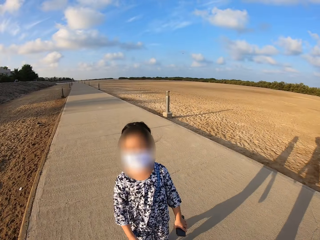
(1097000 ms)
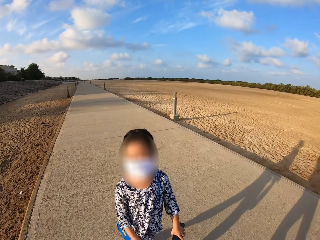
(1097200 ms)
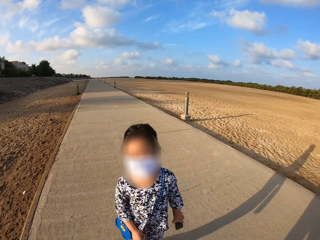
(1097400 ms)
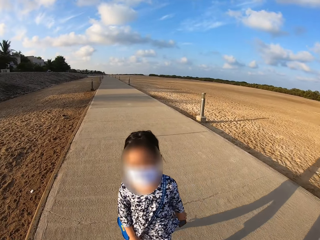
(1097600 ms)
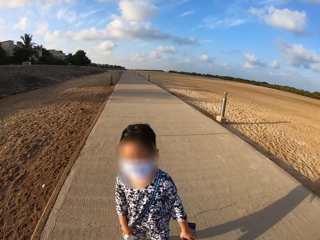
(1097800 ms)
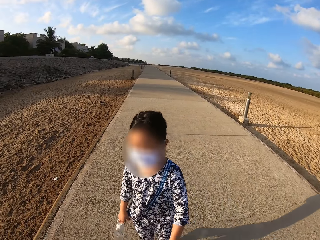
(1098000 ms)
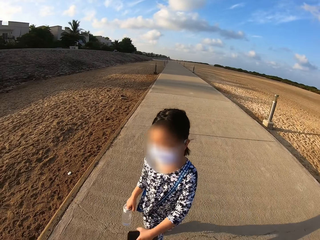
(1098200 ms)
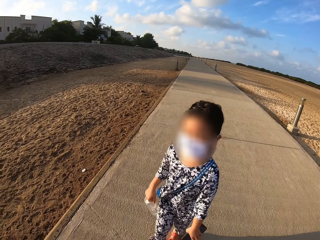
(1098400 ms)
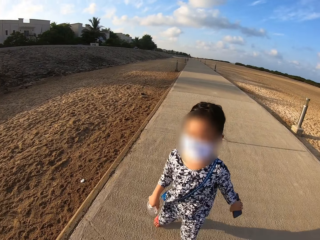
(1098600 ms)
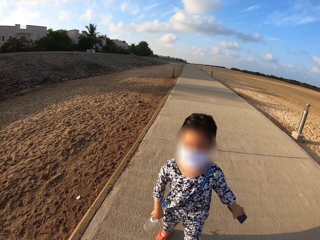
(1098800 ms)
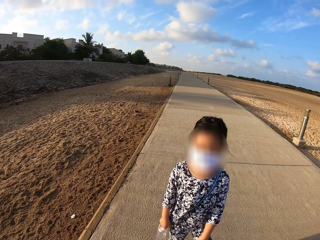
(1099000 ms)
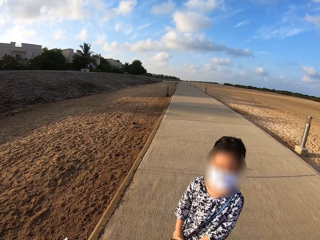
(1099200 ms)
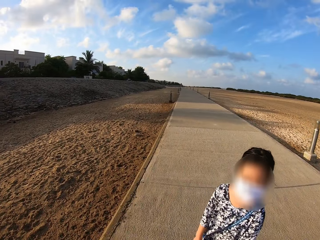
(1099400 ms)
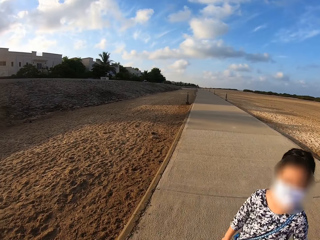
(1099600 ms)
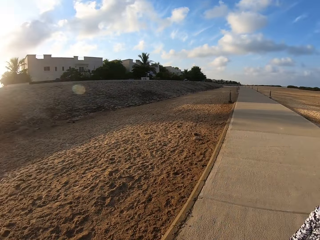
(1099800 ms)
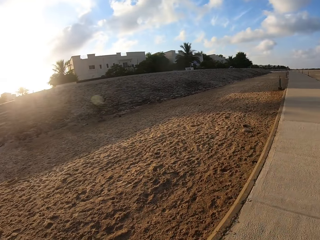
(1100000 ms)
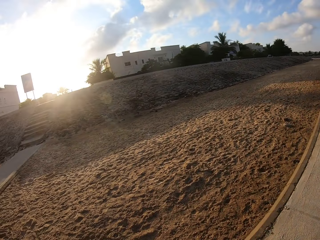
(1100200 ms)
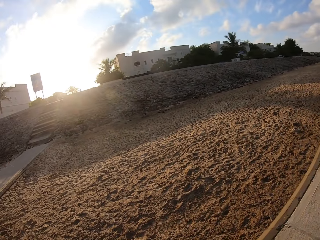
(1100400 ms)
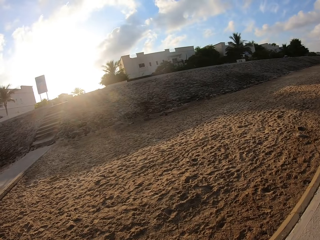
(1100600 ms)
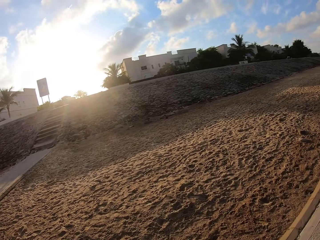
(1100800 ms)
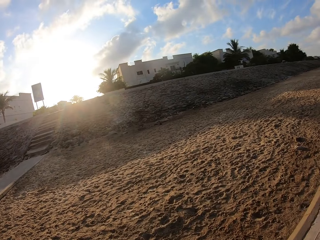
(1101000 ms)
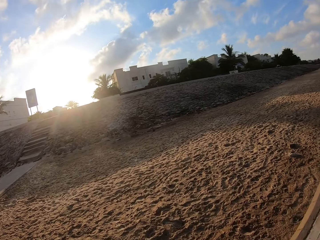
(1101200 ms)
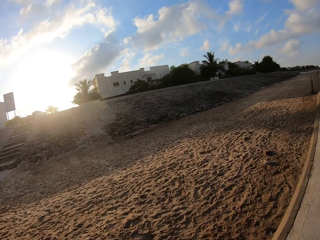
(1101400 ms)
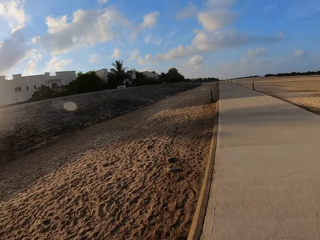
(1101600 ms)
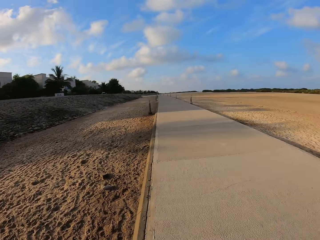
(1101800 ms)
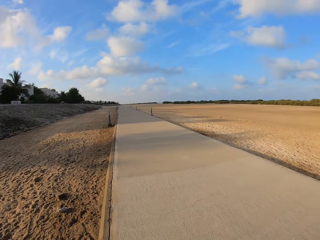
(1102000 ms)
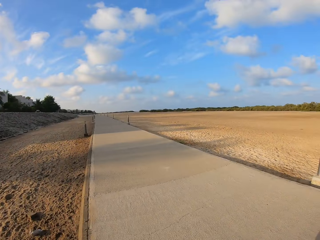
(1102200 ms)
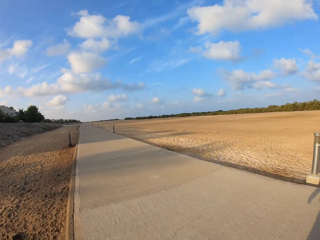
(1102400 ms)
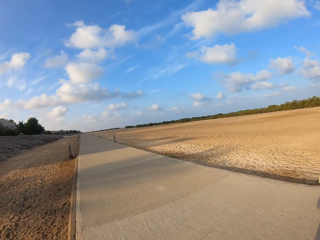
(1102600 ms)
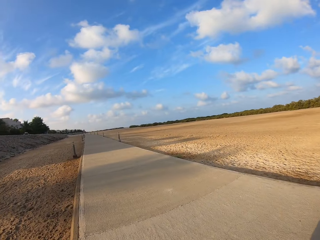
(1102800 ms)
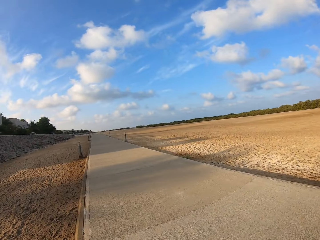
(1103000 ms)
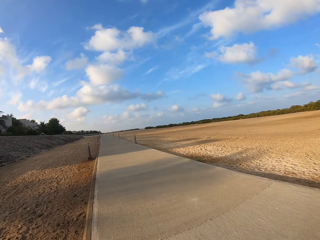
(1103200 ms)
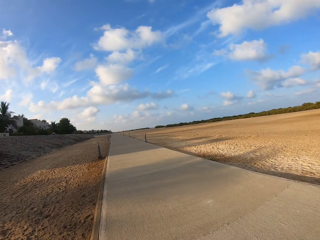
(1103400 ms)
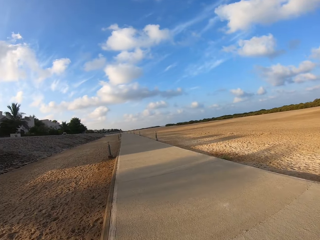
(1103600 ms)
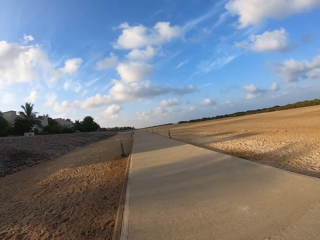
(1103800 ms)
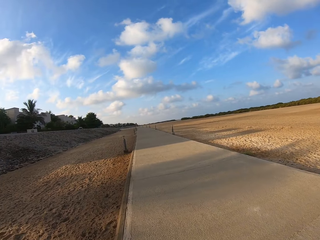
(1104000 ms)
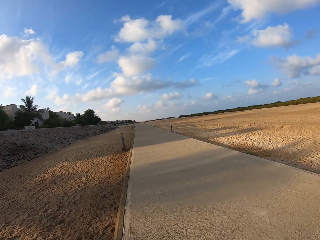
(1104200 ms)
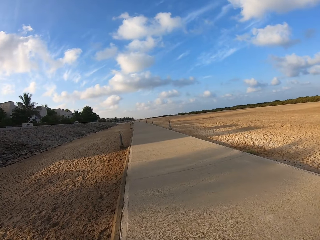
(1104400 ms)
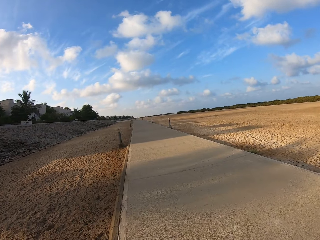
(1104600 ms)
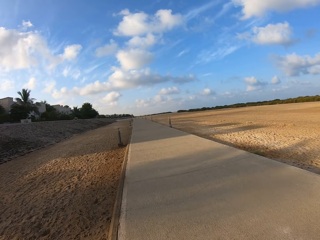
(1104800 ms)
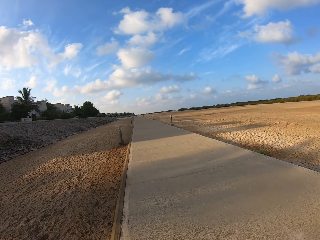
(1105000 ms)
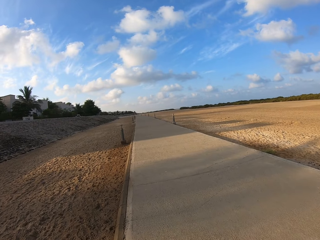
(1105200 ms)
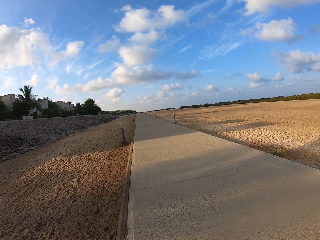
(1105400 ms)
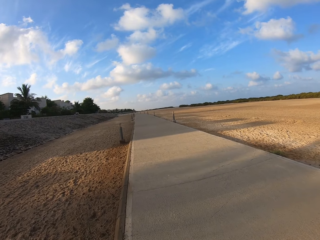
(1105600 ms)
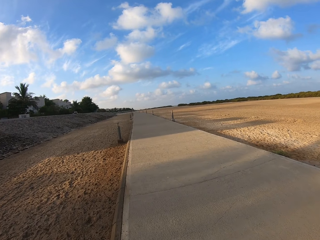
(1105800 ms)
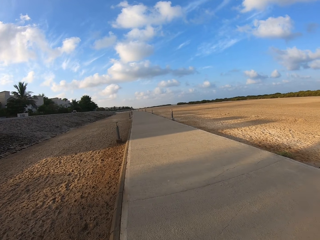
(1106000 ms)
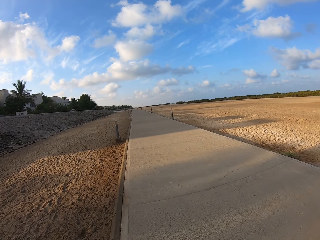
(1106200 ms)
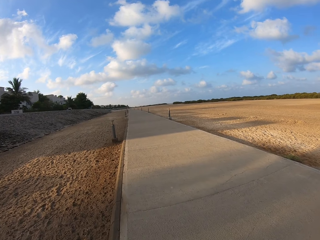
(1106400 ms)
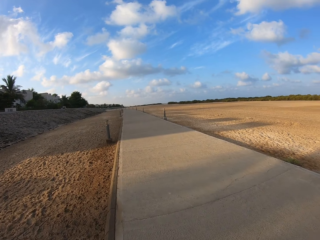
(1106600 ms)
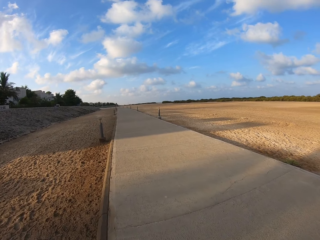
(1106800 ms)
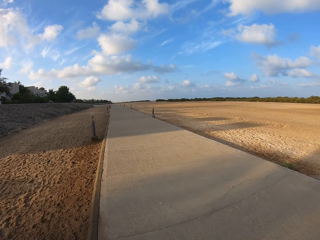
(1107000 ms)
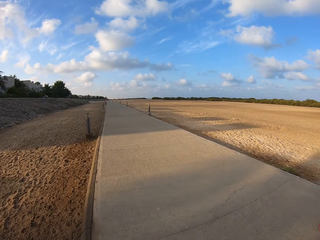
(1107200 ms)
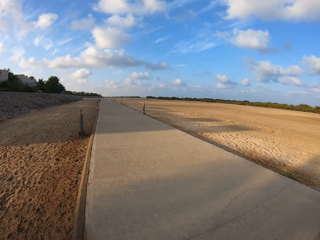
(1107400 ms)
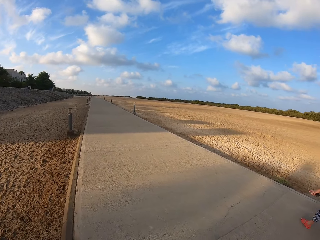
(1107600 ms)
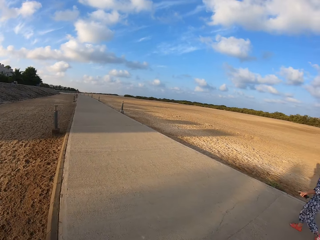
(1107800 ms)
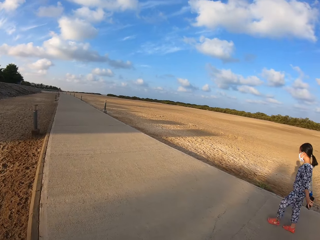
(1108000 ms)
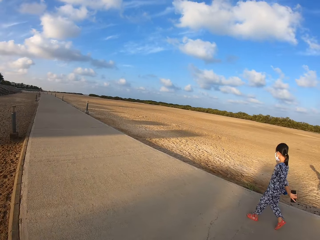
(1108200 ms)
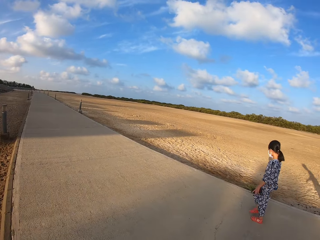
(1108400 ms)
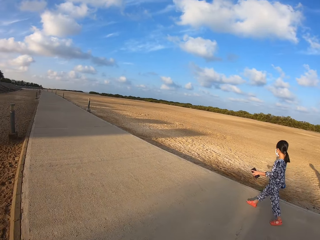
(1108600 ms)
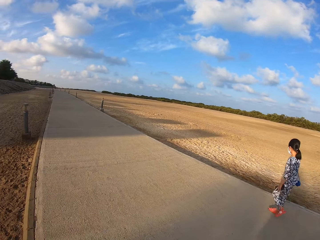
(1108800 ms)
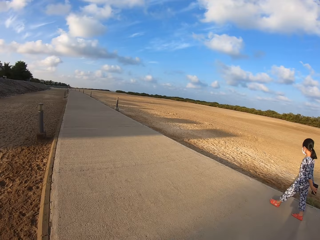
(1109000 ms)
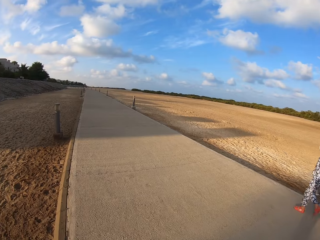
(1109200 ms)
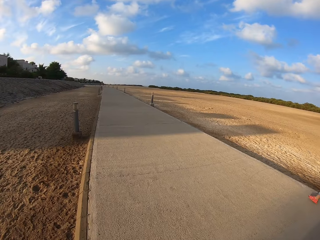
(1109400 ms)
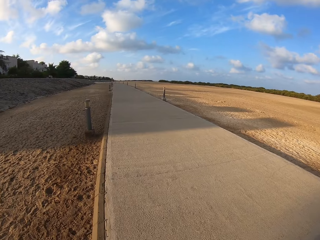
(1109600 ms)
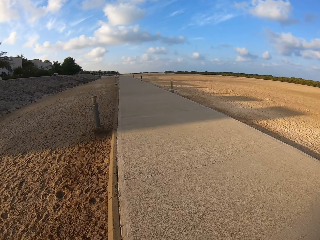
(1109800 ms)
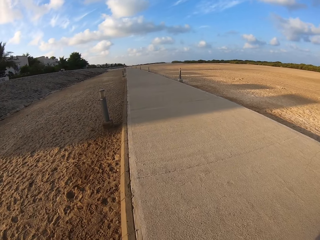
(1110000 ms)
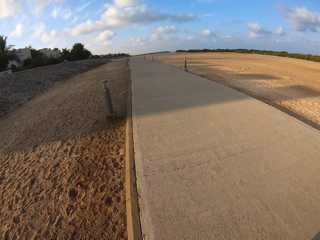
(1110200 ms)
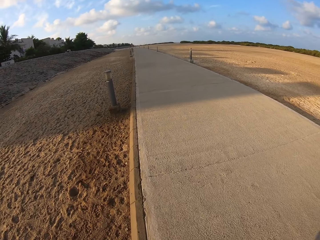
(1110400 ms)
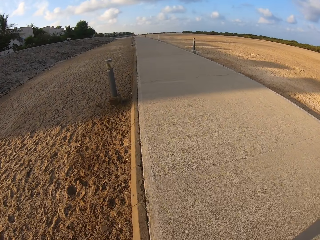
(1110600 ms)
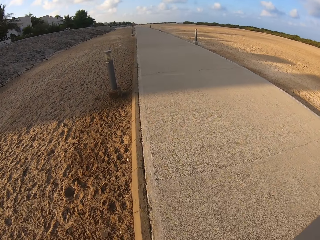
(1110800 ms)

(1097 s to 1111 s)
The camera wearer and a person walk on the sidewalk. The camera wearer looks around. They walk on the sidewalk. The camera wearer and the person walk on the sidewalk.

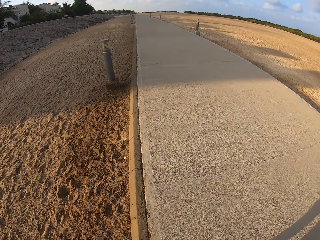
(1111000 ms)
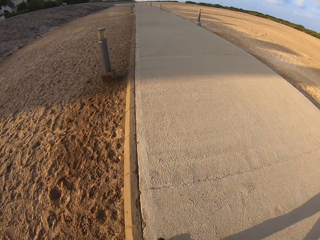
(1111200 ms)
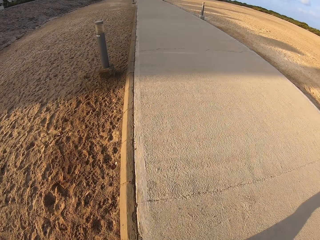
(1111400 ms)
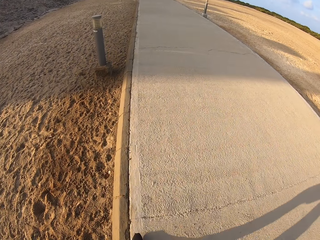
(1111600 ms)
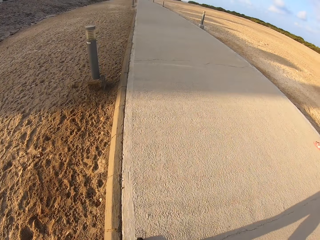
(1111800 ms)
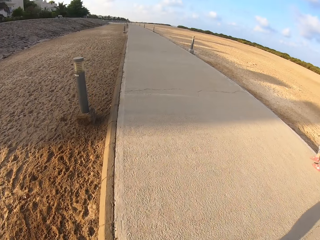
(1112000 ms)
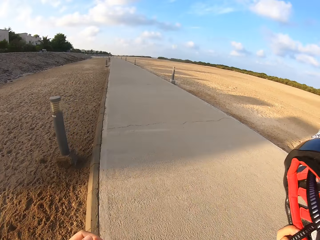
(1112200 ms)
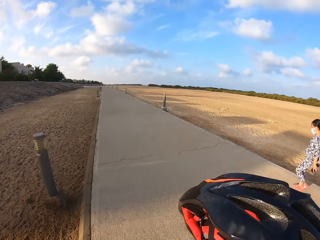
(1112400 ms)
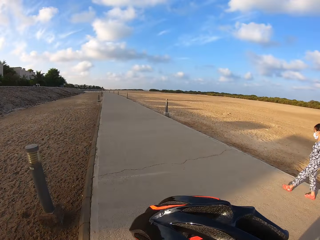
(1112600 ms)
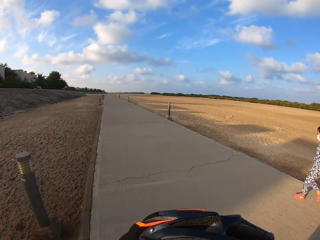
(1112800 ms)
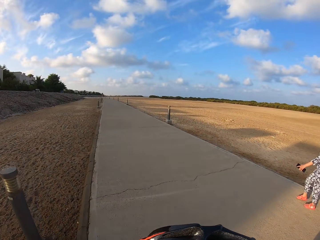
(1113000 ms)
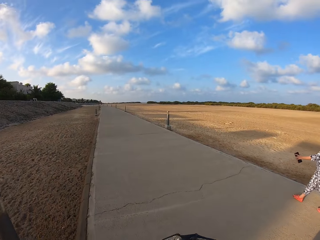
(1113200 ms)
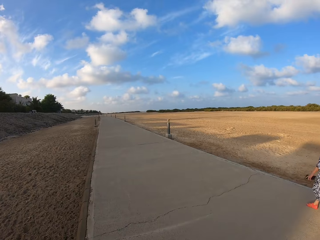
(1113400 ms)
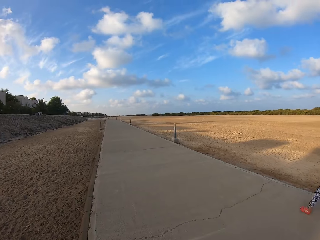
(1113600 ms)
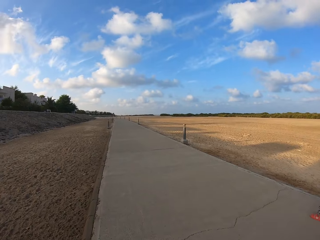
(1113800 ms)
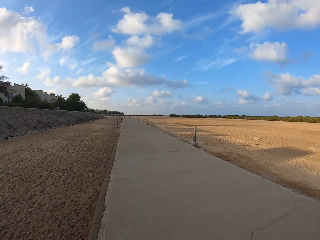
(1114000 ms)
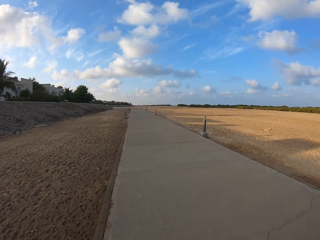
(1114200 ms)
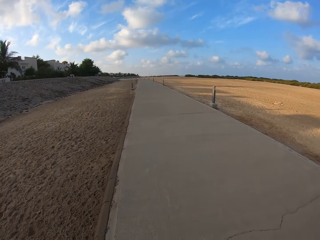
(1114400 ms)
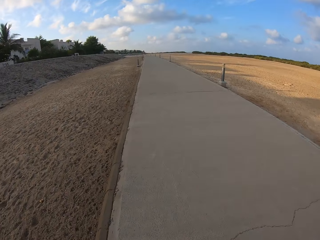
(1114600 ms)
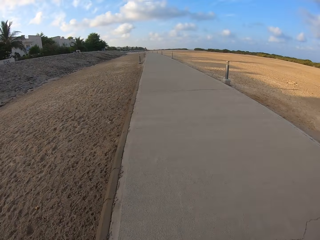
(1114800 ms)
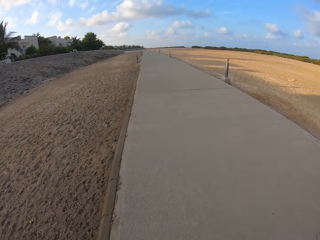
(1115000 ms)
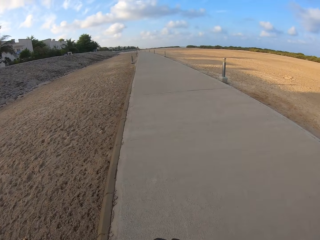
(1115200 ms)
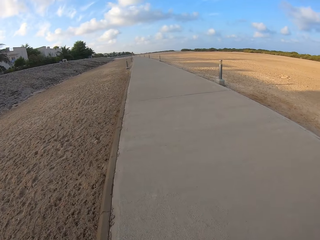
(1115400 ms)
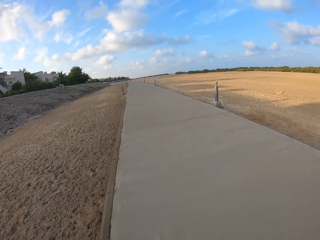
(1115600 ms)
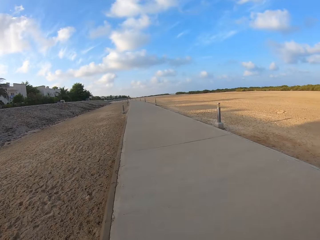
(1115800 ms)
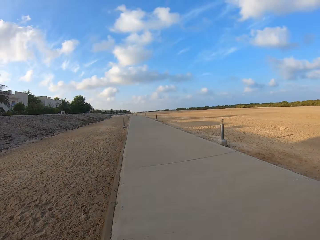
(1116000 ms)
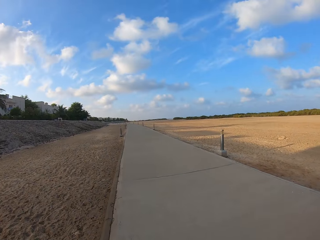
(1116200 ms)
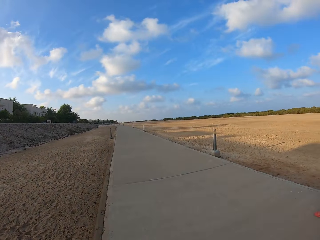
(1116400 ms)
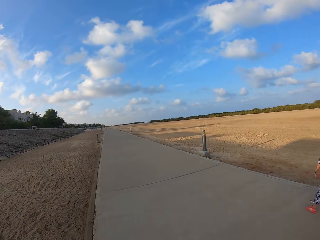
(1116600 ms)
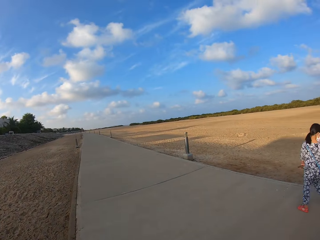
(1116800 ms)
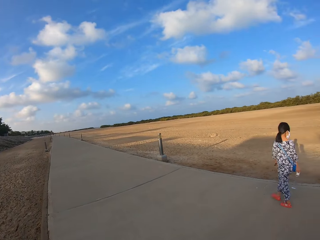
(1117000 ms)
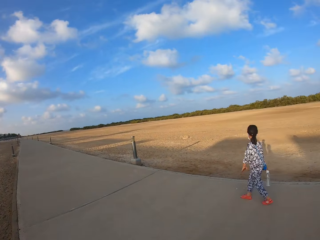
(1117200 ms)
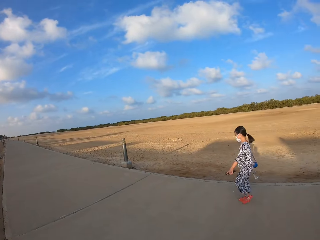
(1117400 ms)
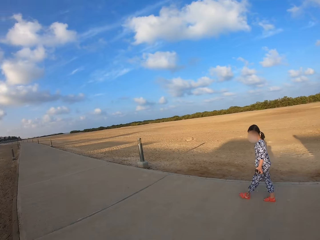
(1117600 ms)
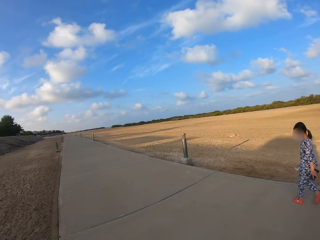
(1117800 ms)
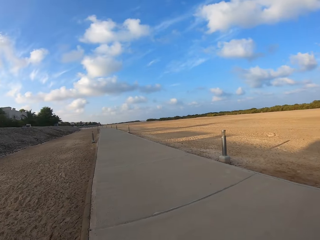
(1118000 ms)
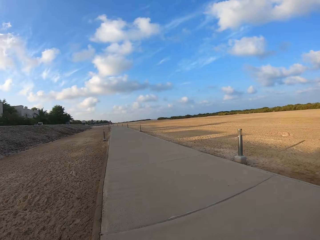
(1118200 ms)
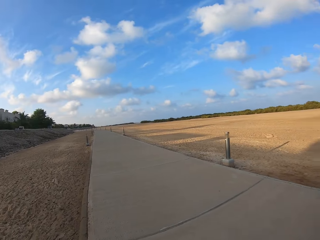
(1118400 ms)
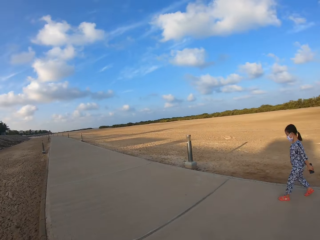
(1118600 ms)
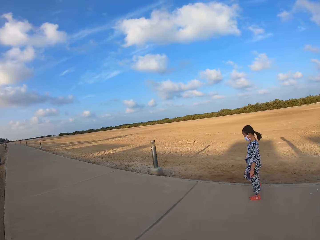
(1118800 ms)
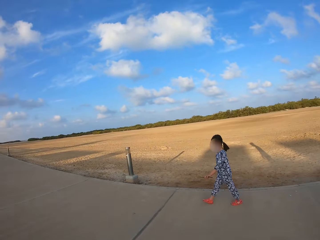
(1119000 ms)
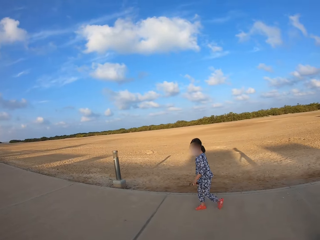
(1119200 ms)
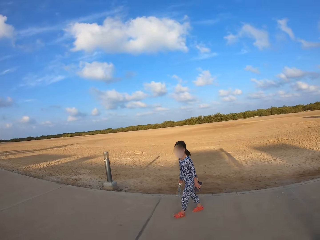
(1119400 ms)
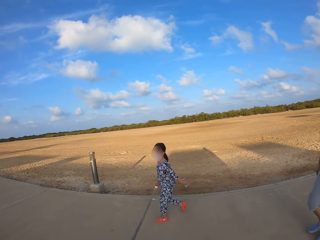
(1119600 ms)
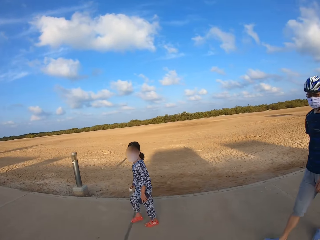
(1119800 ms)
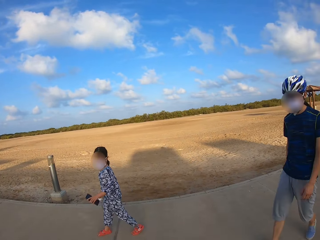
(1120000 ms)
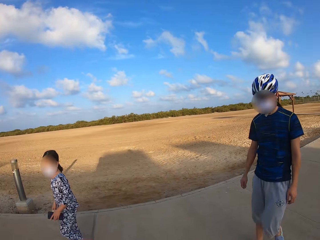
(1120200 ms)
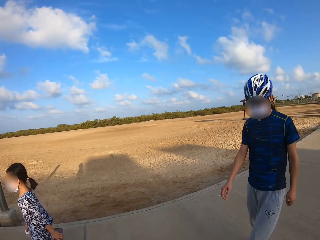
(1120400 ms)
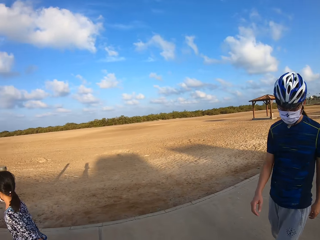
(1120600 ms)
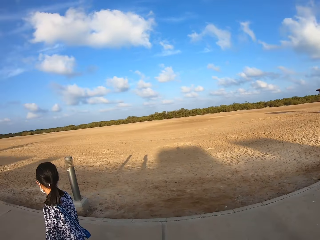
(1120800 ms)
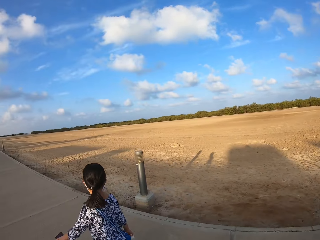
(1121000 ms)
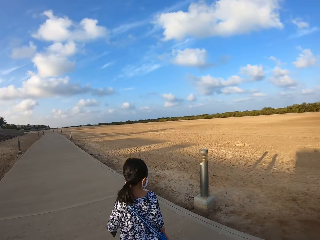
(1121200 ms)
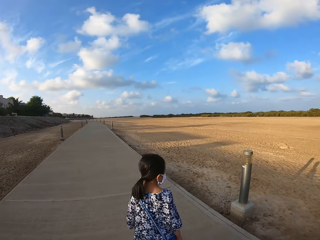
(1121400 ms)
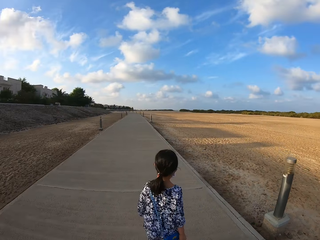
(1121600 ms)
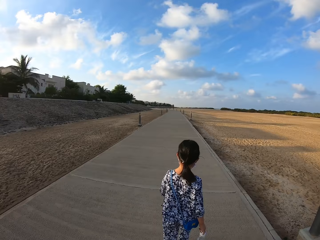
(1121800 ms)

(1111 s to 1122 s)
The camera wearer holds a helmet in hand. They look around. The camera wearer, a person and another person walk on the sidewalk.
